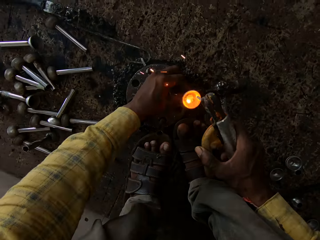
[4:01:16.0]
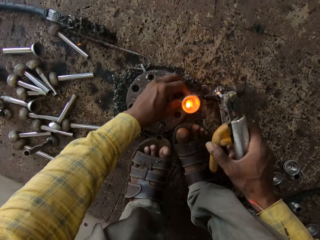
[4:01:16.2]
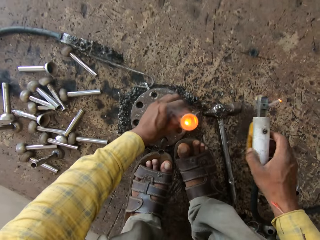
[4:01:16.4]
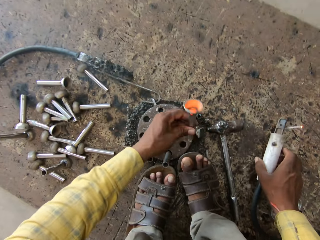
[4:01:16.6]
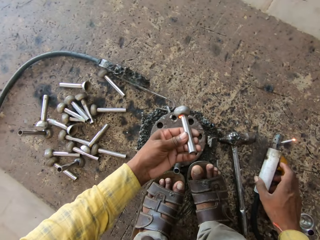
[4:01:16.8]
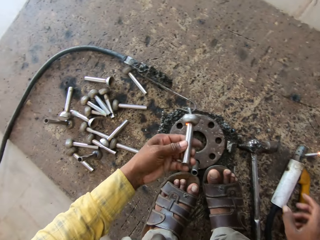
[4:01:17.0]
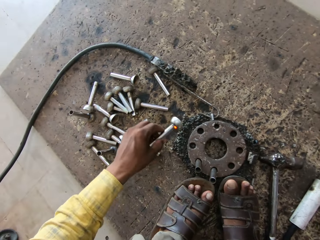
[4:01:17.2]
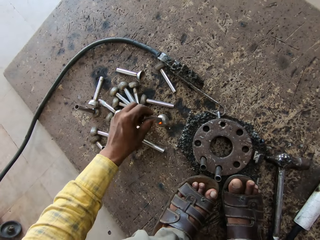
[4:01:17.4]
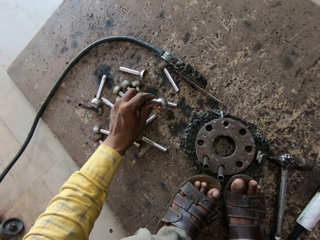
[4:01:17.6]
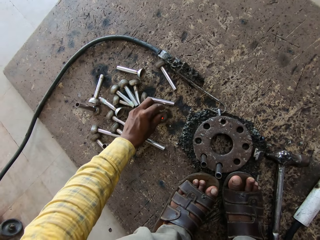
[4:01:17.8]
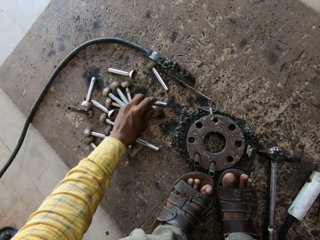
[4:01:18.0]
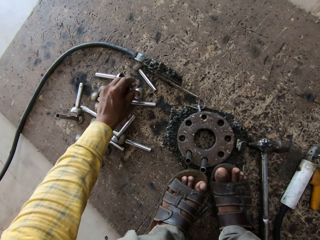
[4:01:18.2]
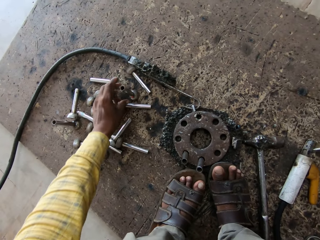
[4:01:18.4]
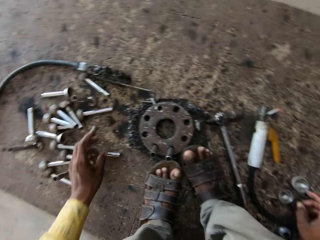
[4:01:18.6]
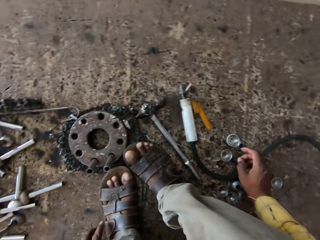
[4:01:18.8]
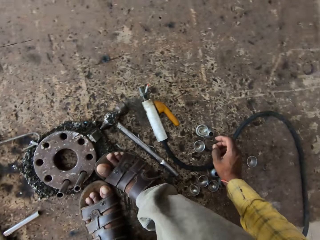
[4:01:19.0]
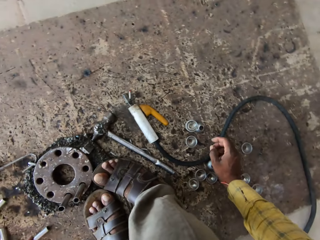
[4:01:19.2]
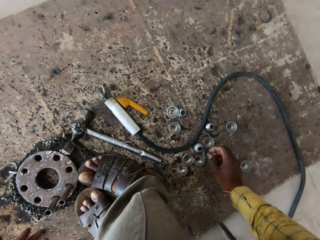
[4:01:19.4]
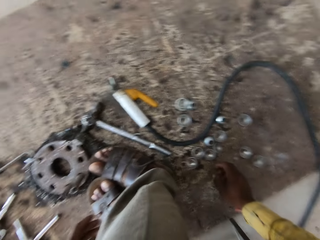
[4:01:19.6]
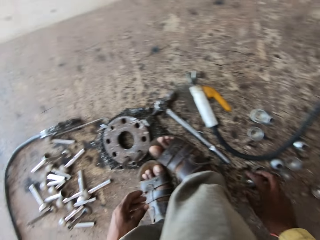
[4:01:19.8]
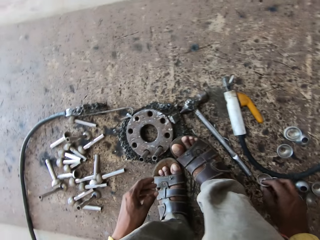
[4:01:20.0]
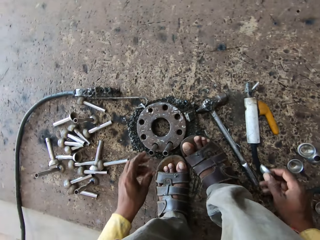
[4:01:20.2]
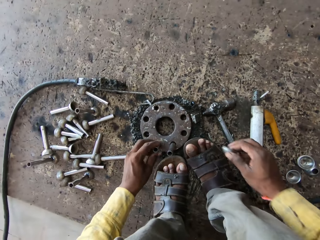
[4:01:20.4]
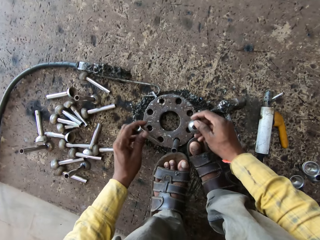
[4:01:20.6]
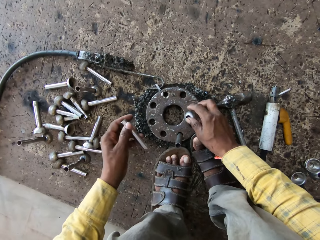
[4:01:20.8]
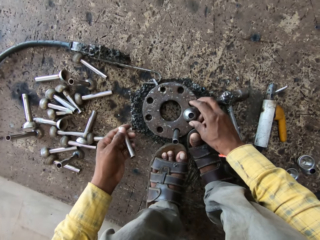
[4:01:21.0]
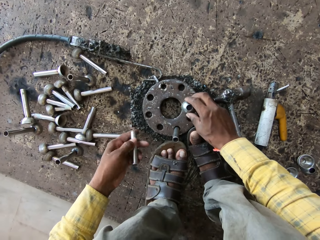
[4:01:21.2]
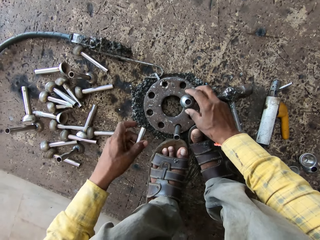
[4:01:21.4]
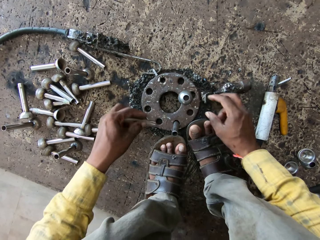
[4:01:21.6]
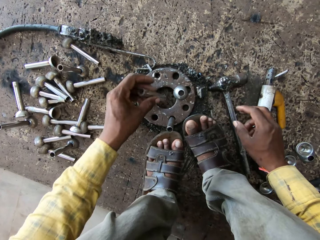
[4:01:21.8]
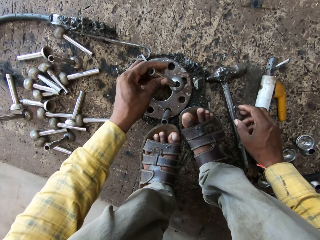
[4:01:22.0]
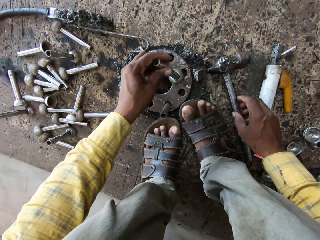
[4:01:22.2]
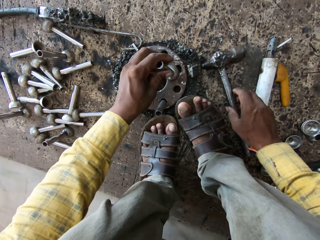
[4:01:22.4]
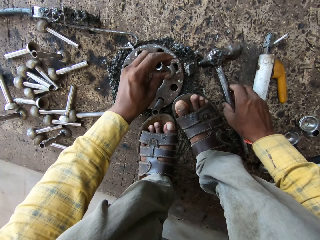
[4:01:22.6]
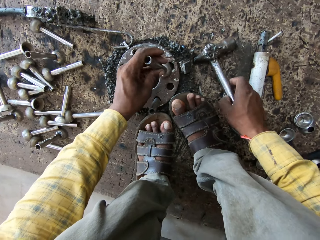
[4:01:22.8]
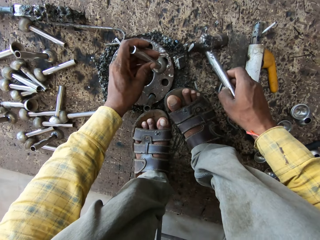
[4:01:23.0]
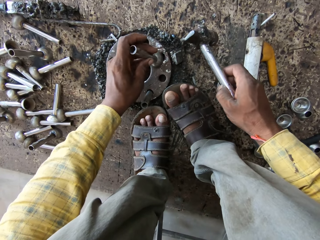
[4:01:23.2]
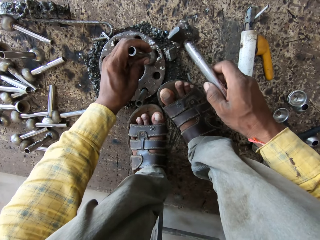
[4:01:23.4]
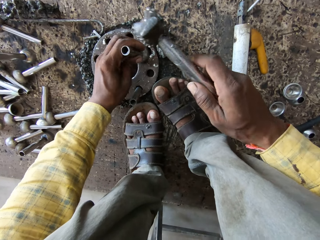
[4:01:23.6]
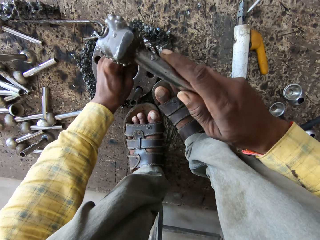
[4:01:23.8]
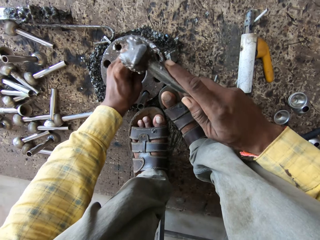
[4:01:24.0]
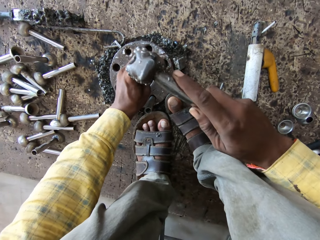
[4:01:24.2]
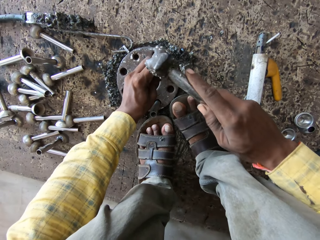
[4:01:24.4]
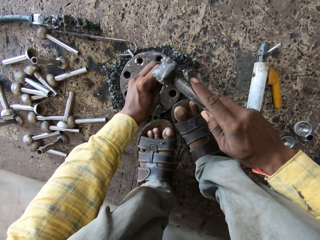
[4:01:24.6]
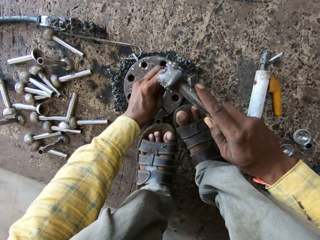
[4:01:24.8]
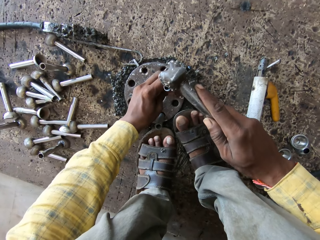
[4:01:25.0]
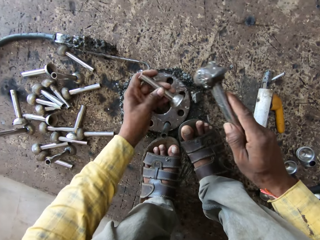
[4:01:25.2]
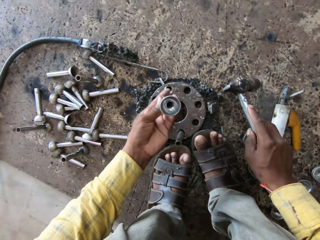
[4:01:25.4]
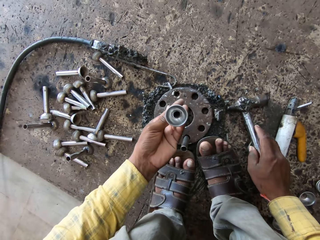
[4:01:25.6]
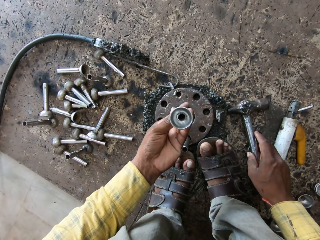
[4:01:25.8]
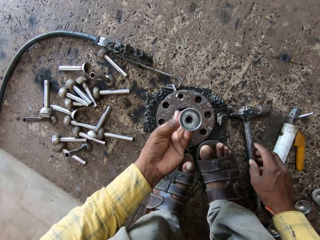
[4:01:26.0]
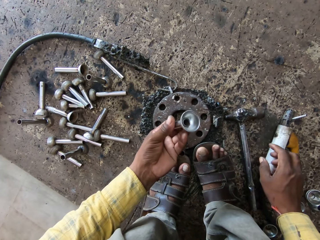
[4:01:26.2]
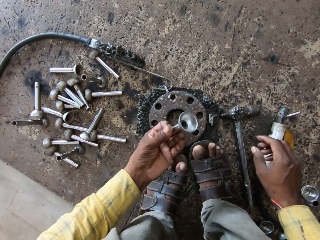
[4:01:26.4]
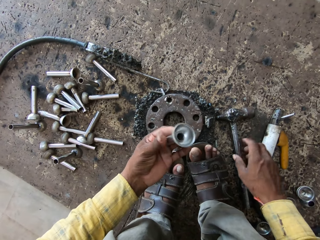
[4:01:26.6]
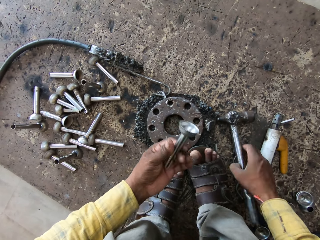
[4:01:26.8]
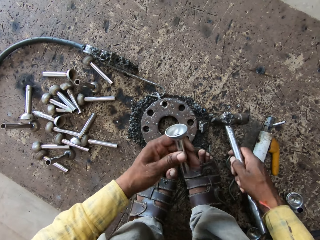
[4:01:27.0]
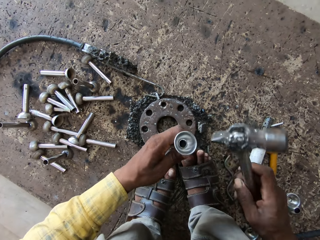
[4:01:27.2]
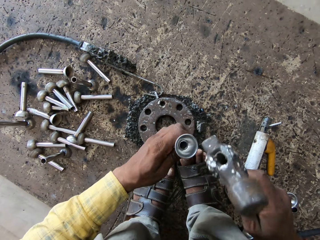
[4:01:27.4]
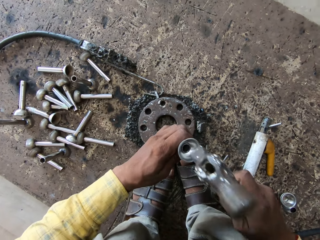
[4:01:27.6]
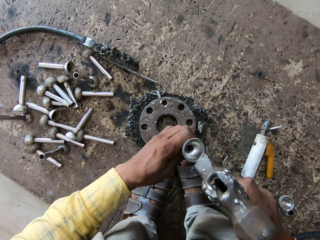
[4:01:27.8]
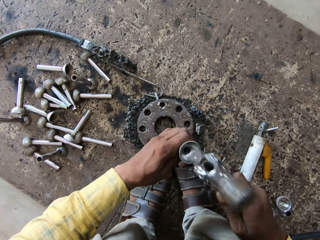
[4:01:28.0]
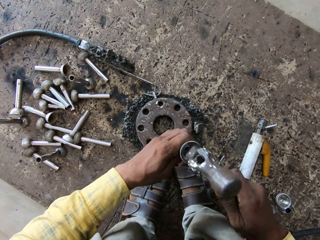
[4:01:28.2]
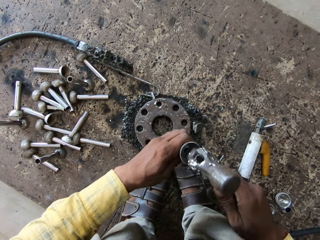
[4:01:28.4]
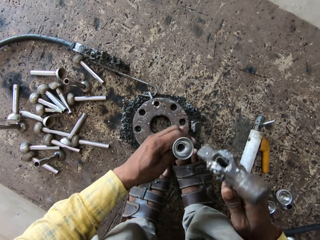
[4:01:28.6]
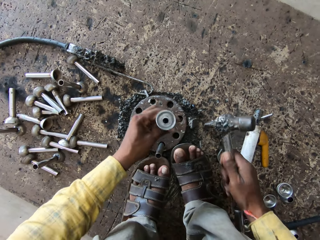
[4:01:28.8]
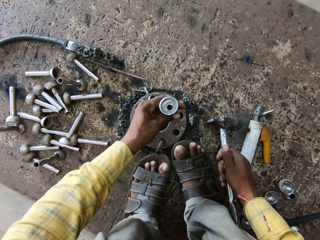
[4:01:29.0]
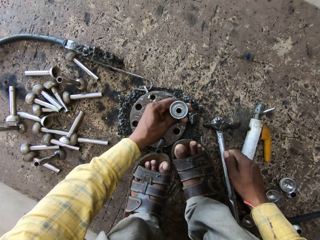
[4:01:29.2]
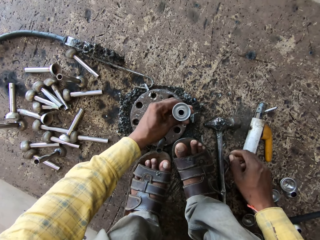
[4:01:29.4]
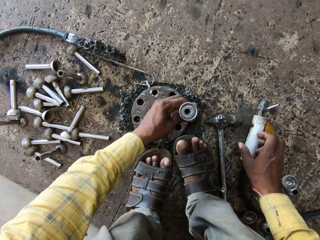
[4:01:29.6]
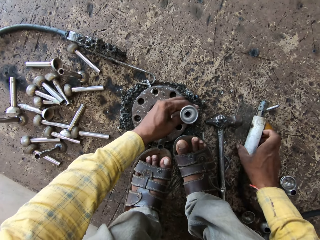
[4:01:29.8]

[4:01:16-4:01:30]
The camera wearer puts the welding gun down. They hit the ground with a metal. They put the metal aside. They look around. They pick up a round metal plate. They put the round metal plate down on the support base. They place a metal on top of the metal plate. They pick up a hammer. They hit the metal rod with the hammer. They look at the metal plate. They put the hammer down. They take the hammer. They hit the metal. They put the hammer down.

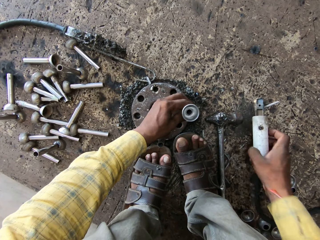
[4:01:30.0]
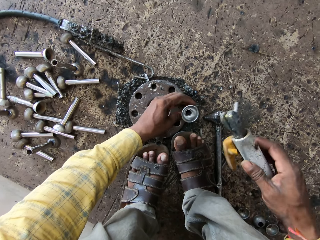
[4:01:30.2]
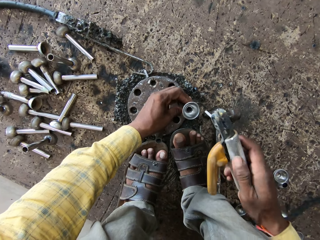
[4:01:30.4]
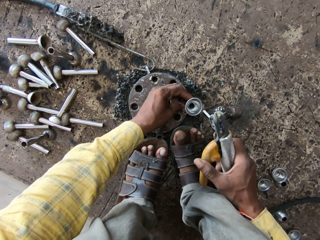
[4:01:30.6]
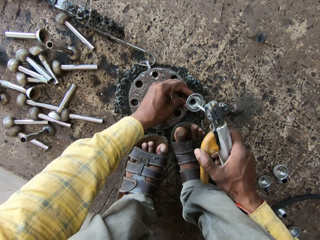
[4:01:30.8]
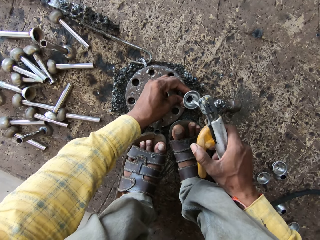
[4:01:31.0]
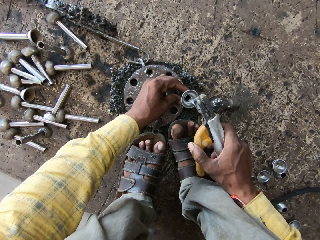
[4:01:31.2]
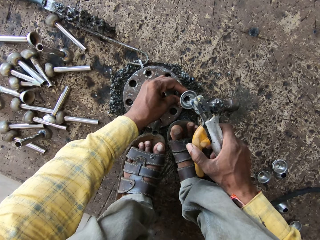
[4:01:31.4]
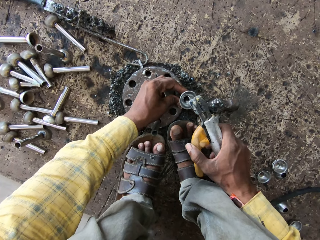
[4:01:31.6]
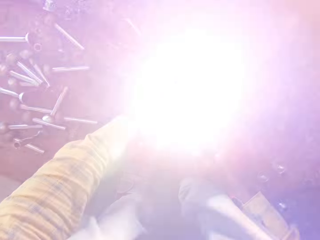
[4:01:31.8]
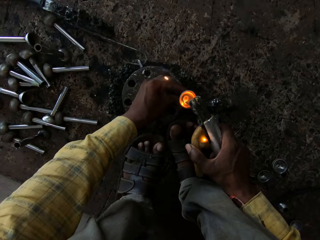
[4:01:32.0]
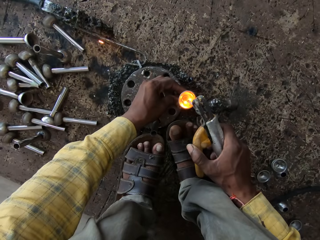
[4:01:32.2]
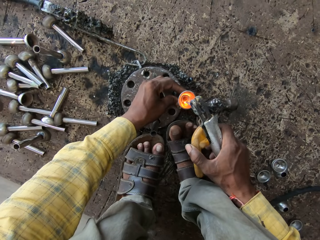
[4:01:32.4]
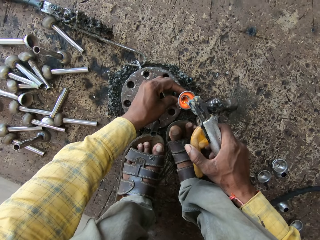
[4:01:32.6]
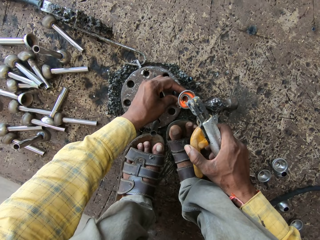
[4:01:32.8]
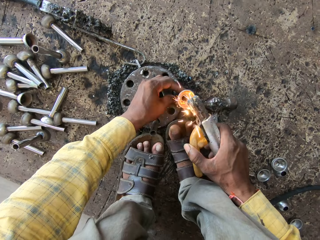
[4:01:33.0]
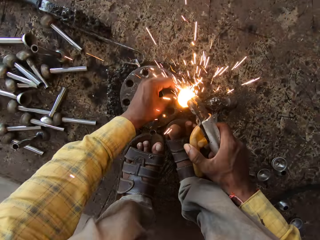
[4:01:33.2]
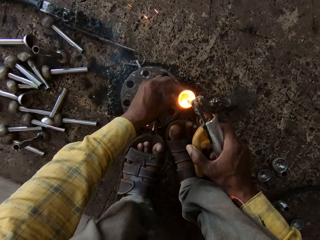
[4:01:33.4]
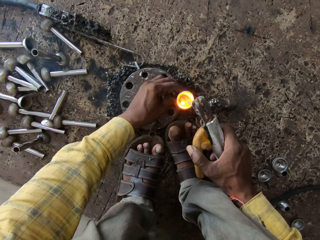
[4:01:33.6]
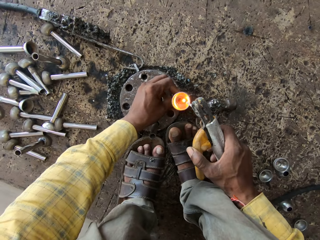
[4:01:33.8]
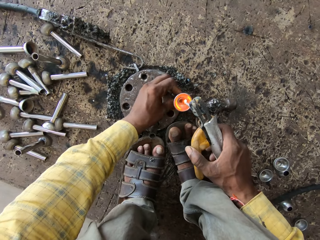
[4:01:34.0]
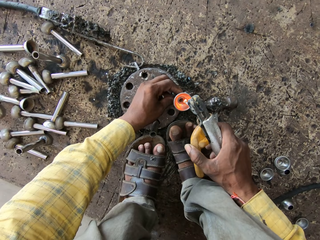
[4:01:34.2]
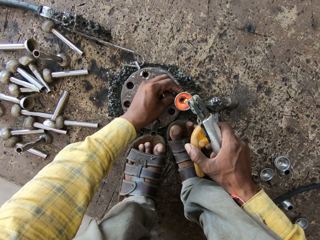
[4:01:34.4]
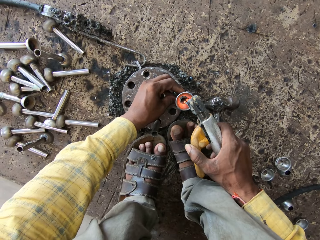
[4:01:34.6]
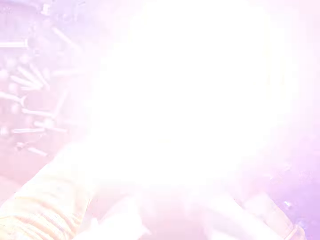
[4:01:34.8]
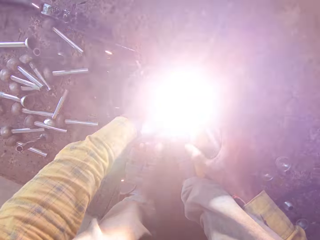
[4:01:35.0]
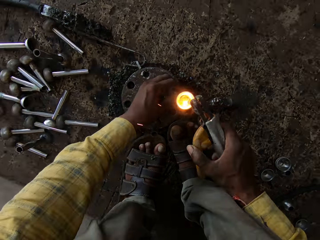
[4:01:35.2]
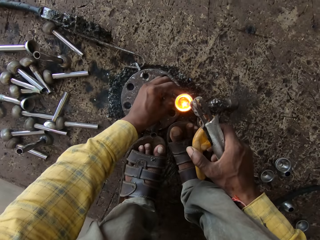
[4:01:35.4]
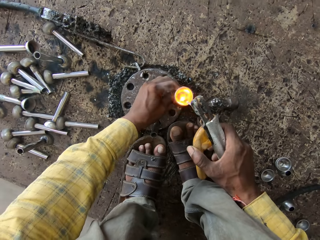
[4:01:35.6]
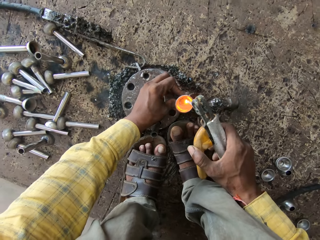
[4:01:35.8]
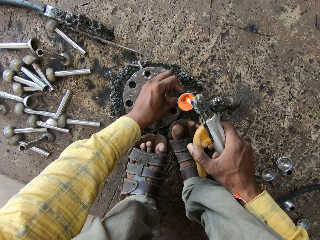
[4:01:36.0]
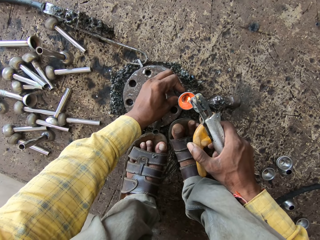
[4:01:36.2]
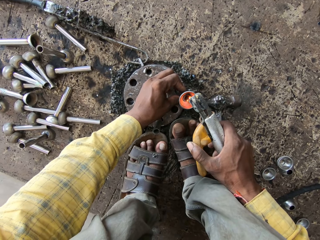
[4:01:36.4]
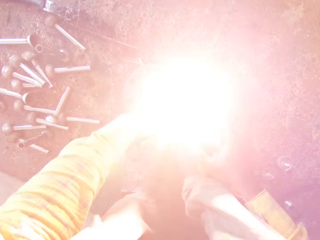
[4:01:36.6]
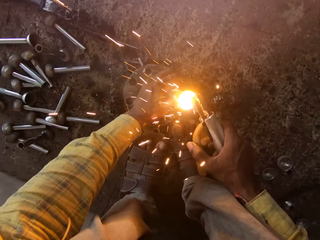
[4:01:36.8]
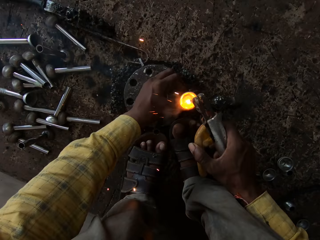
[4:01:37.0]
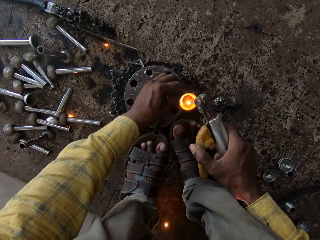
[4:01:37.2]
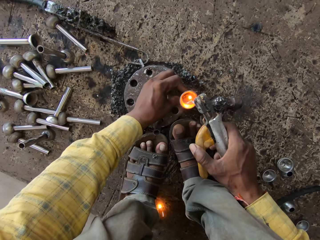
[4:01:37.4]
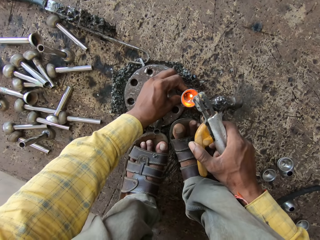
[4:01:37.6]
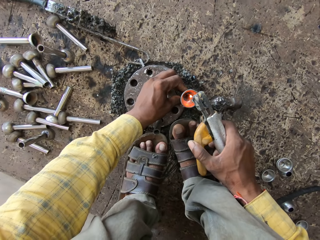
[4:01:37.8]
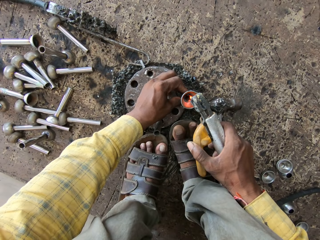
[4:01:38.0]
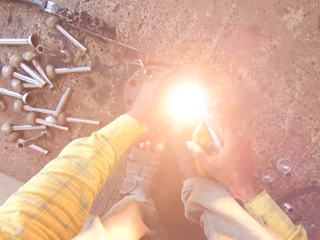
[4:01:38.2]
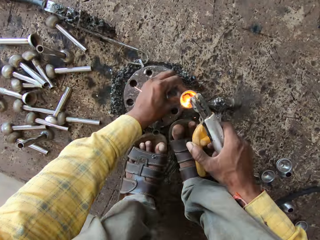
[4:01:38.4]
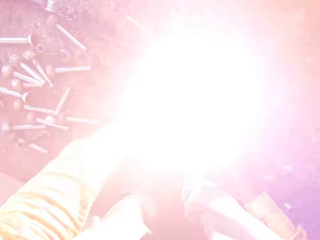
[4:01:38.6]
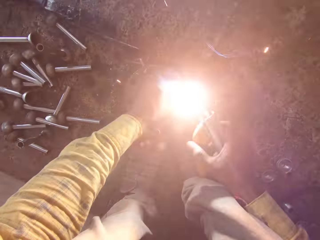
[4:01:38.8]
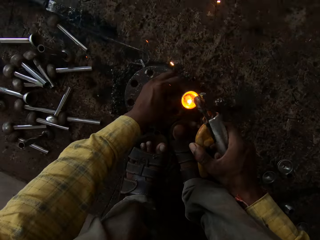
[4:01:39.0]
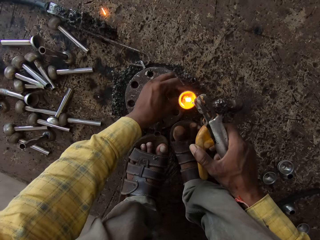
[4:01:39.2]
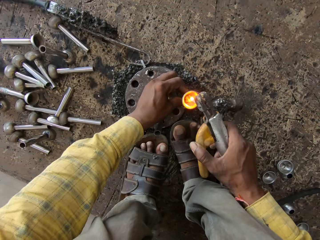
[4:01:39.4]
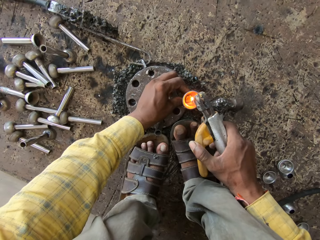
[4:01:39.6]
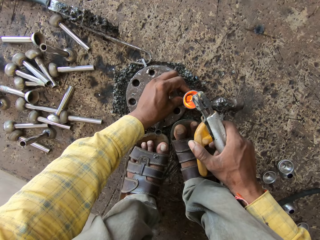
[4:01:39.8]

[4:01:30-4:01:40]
The camera wearer takes a welding gun. They weld the metals.
